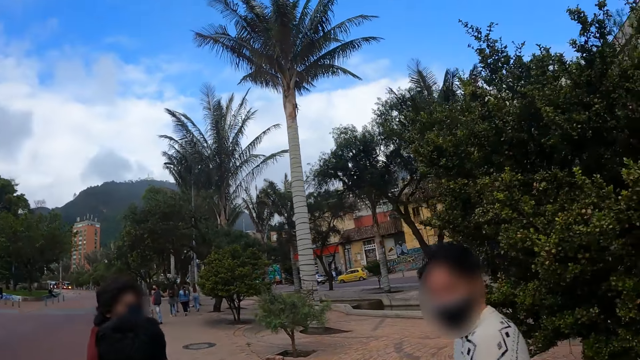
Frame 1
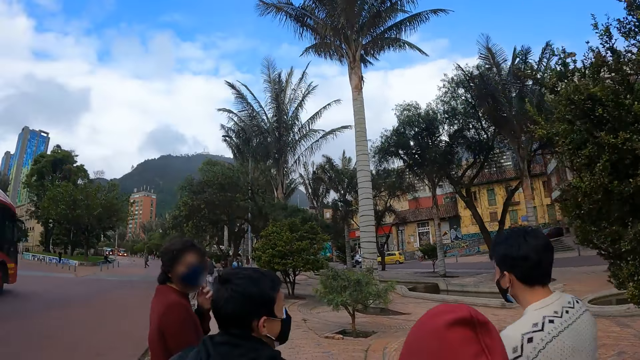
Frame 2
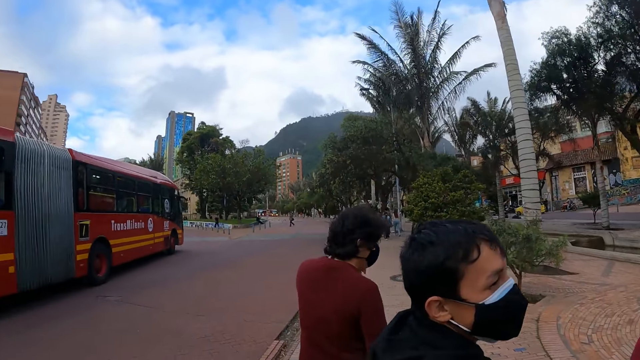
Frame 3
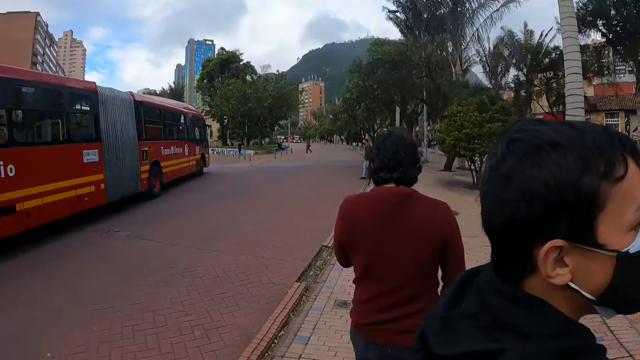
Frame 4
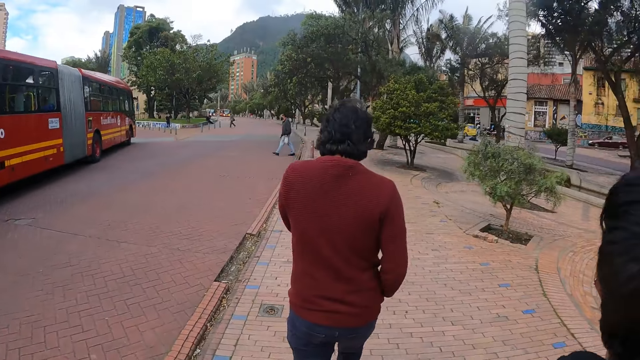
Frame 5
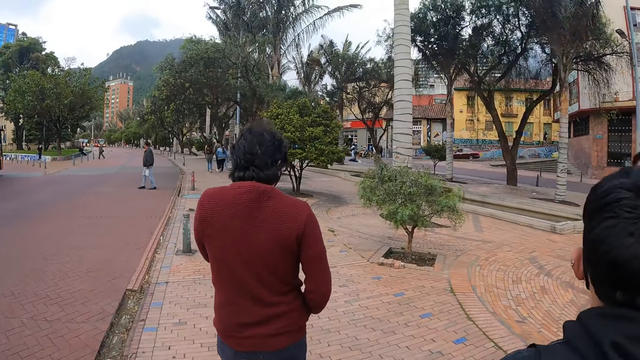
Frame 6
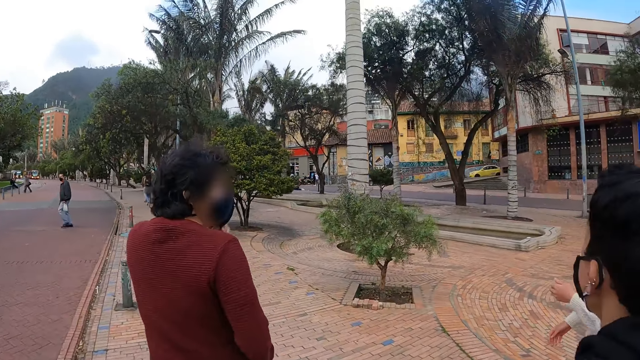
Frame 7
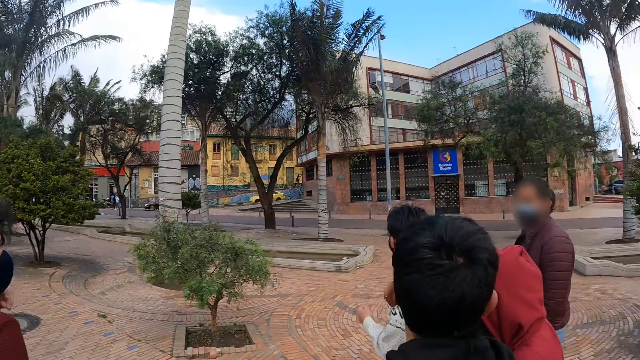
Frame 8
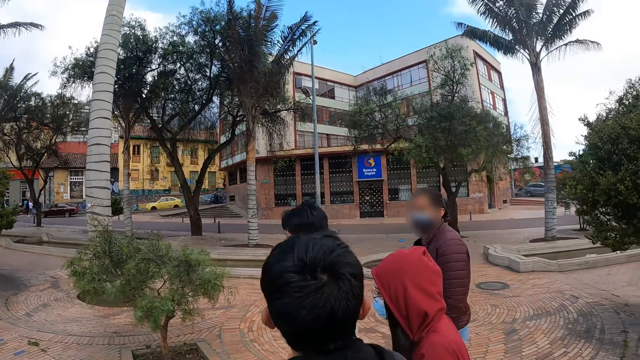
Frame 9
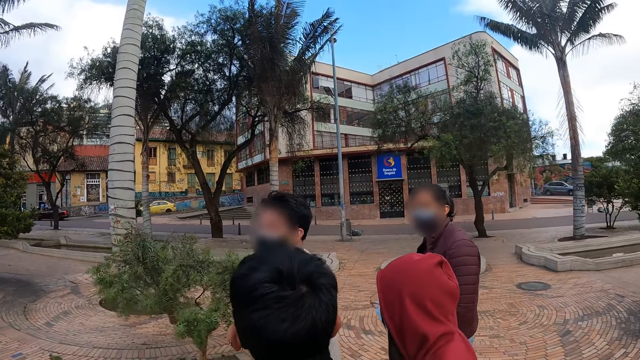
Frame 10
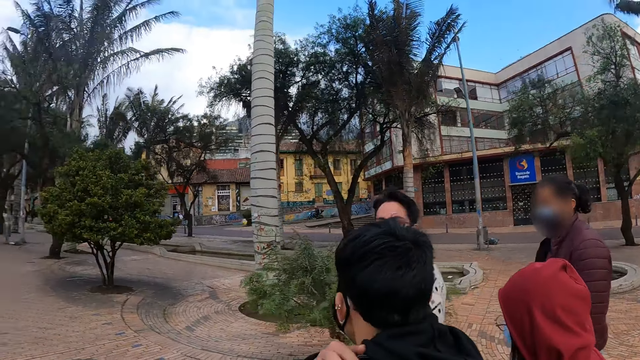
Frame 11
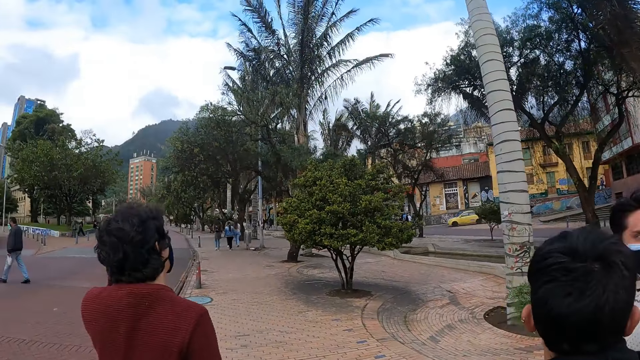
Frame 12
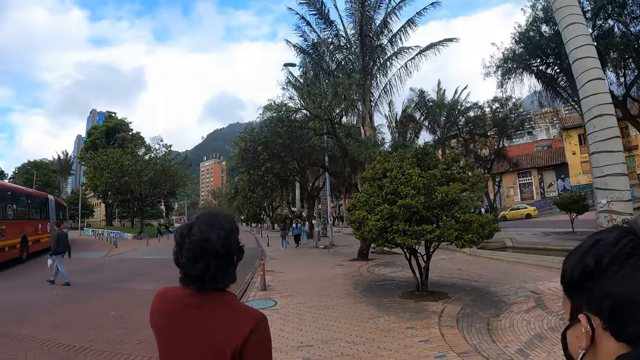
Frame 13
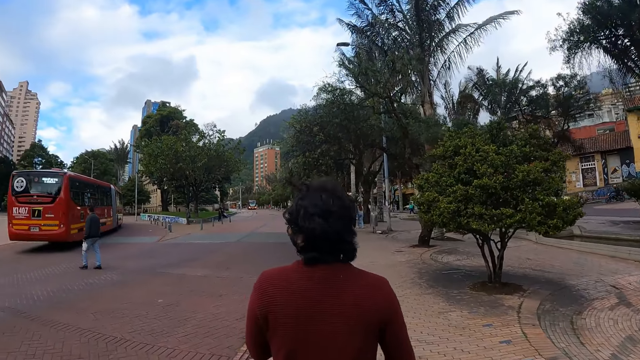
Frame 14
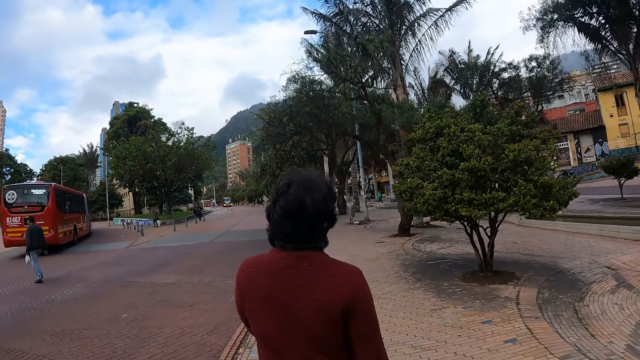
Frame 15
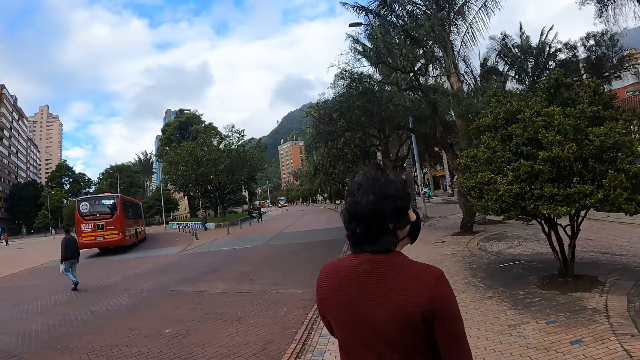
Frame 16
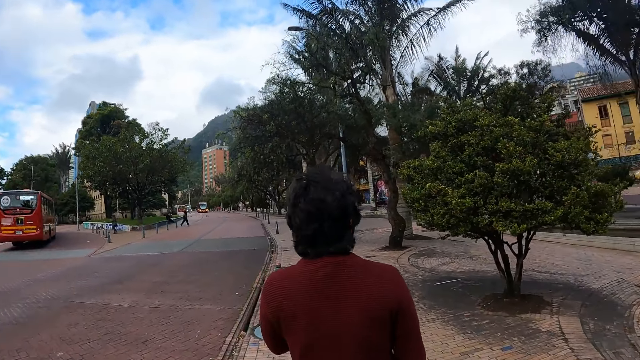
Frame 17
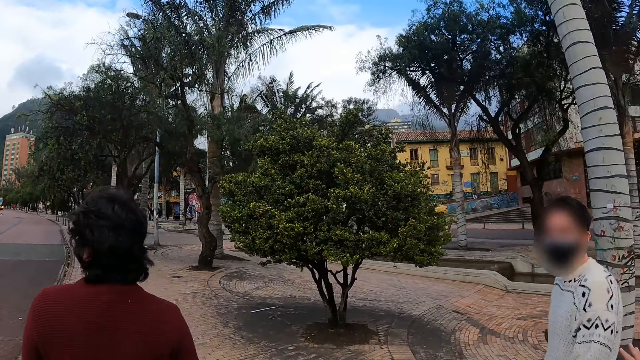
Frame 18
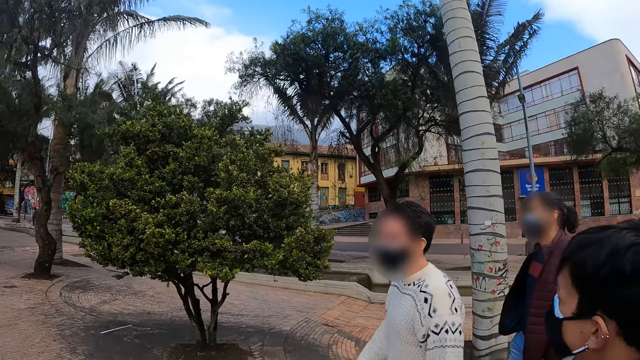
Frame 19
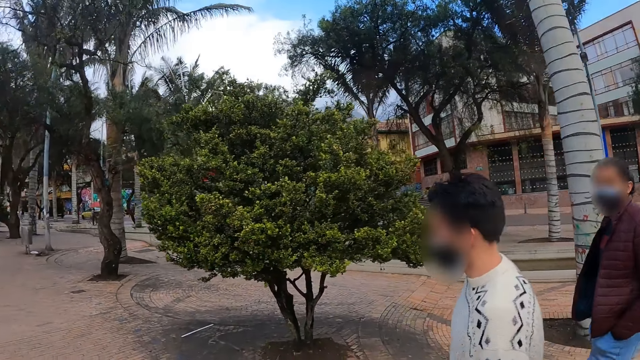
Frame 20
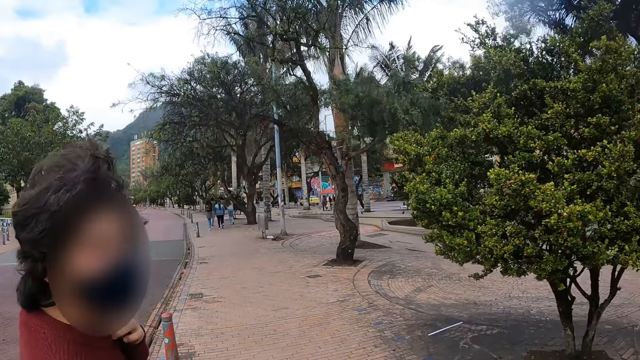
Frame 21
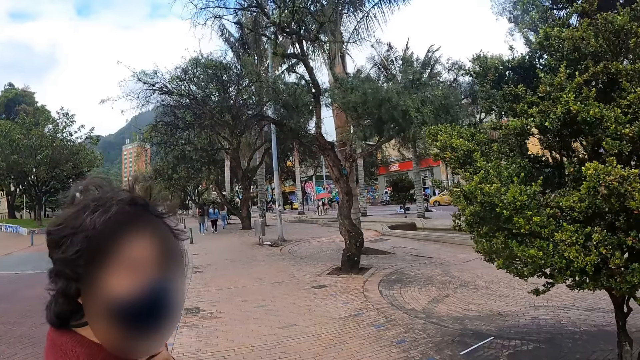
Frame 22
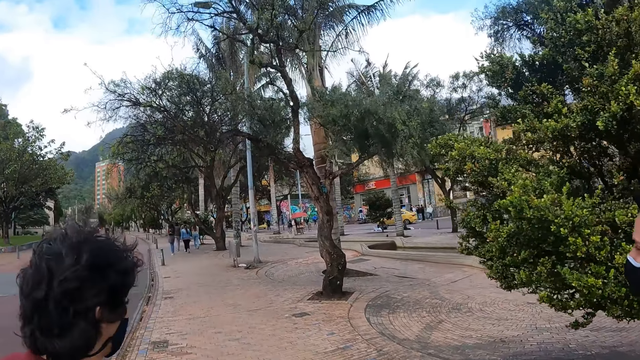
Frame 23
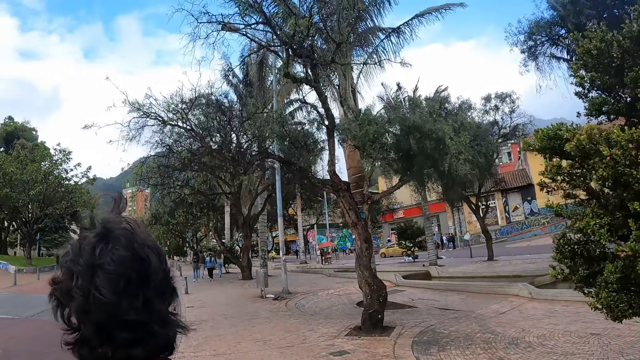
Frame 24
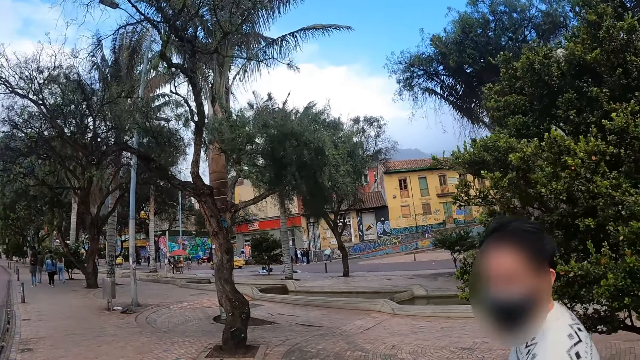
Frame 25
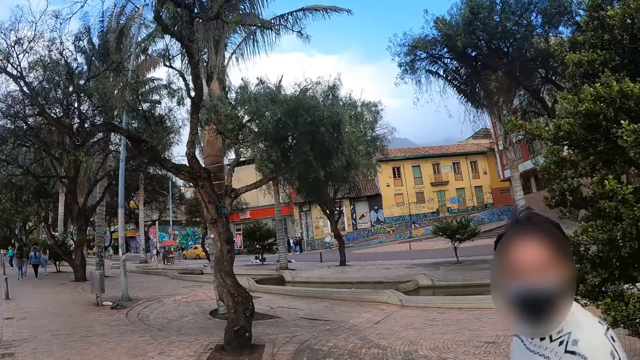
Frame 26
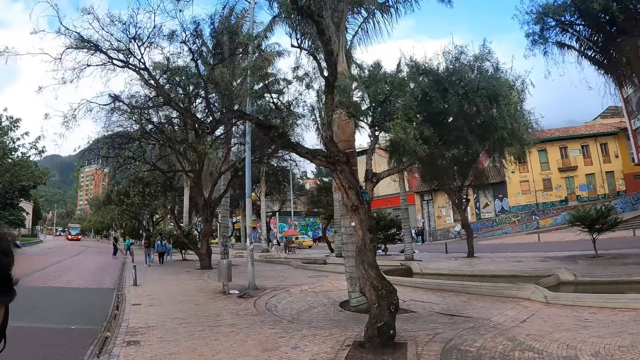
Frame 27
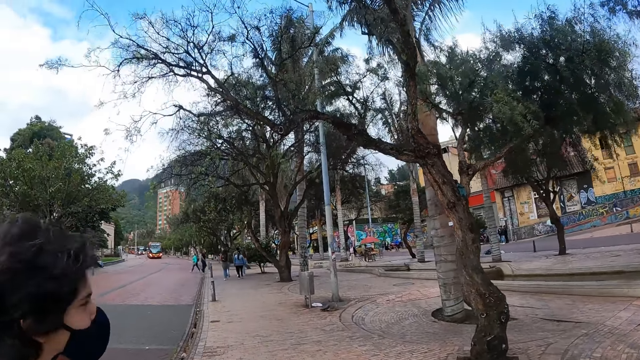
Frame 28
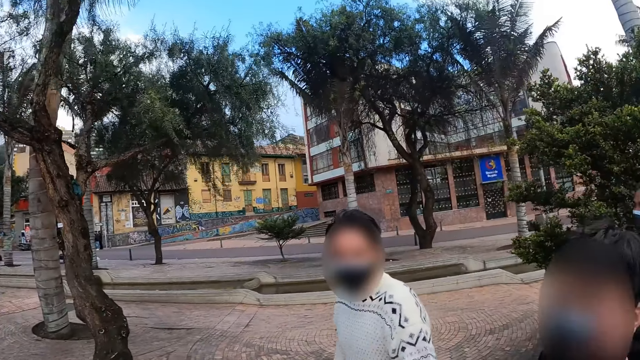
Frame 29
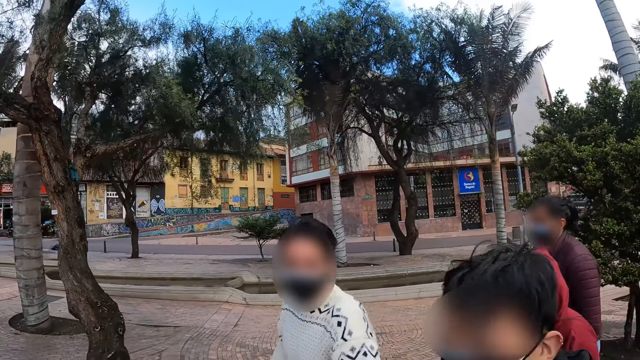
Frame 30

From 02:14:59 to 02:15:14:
The camera wearer looks around. They interact to a person.

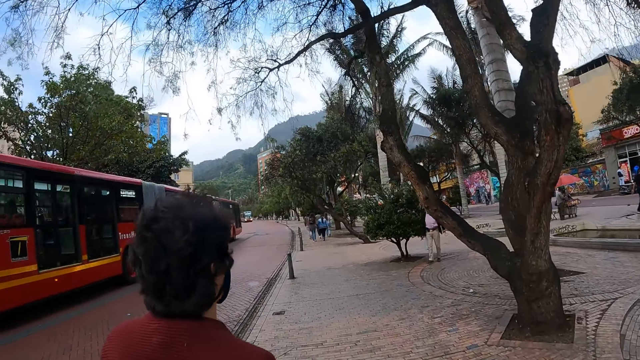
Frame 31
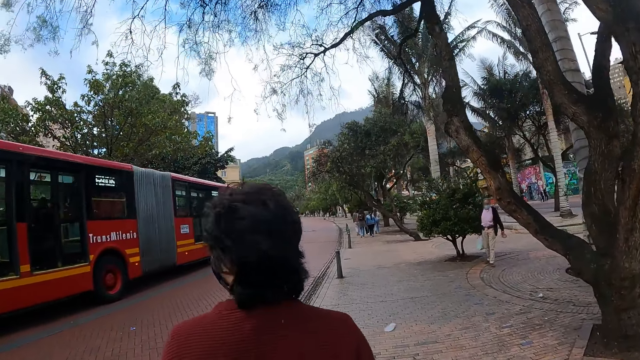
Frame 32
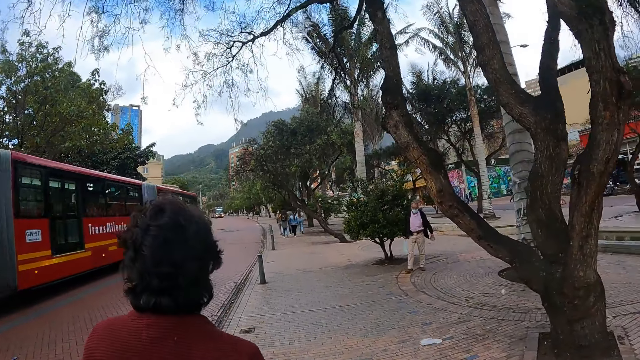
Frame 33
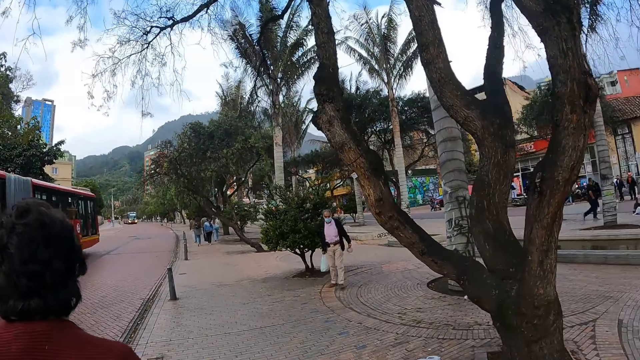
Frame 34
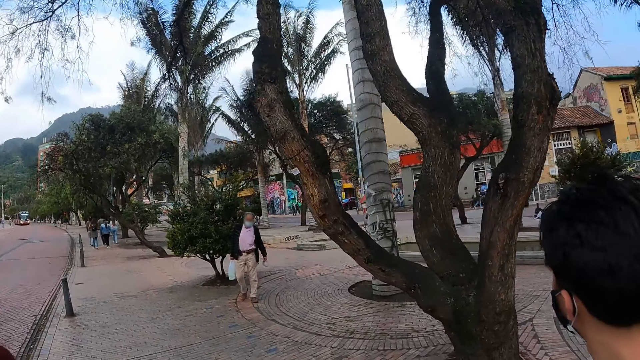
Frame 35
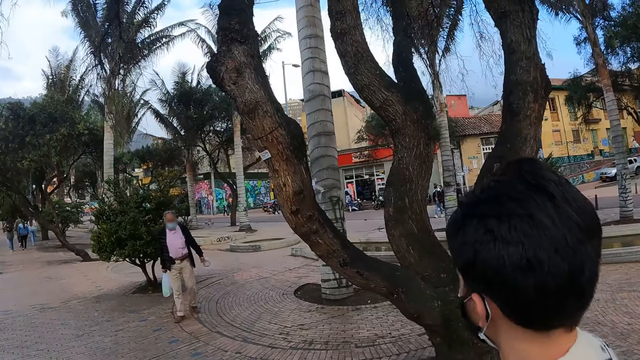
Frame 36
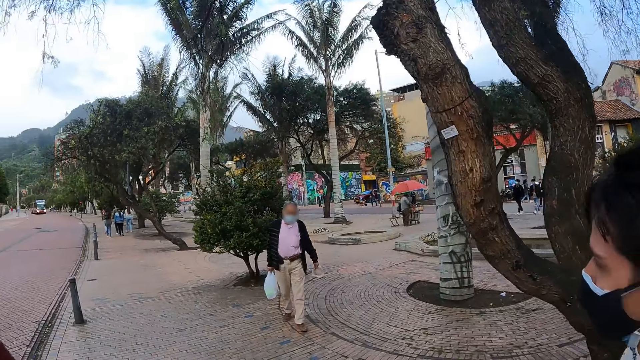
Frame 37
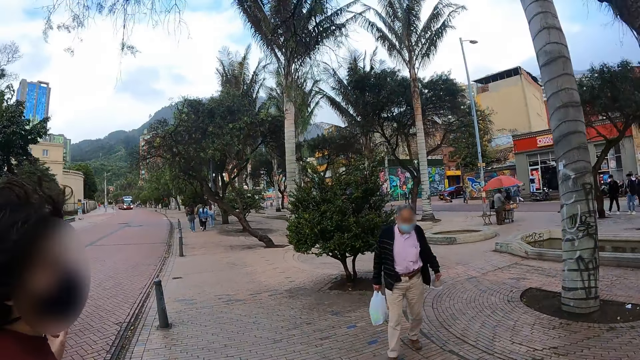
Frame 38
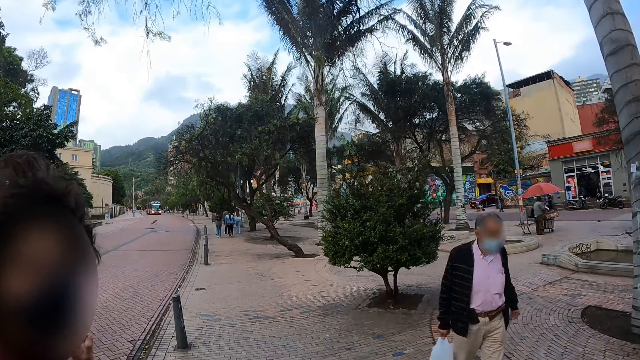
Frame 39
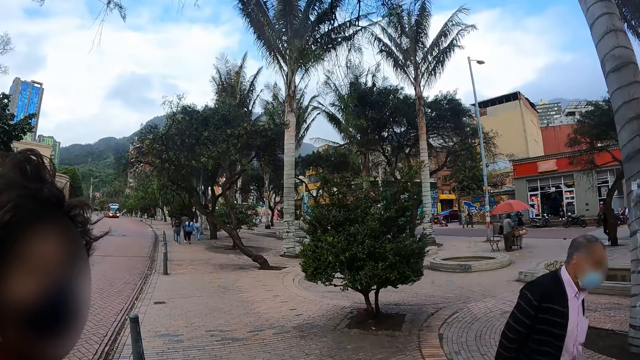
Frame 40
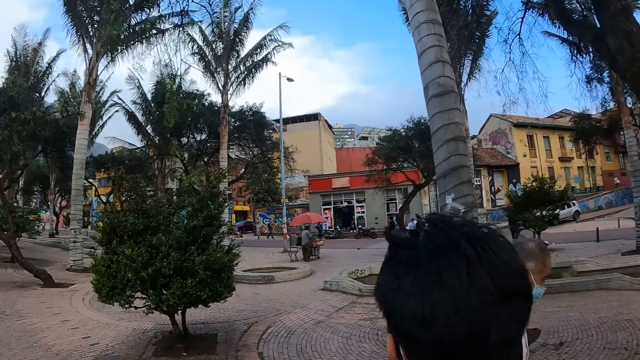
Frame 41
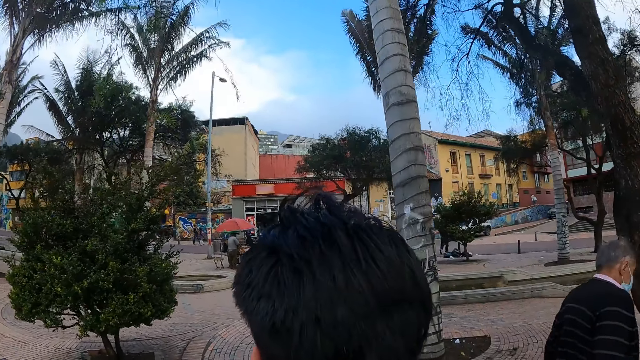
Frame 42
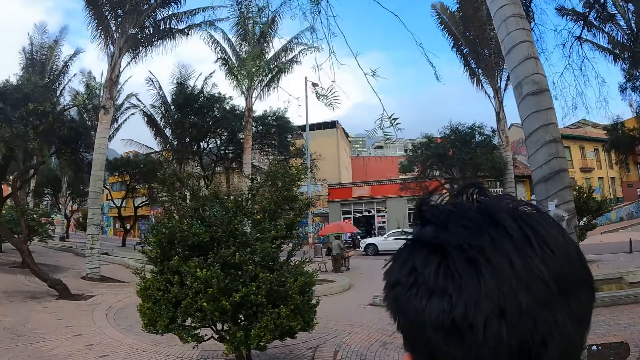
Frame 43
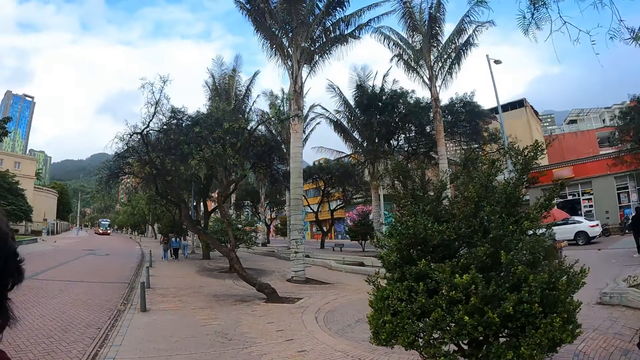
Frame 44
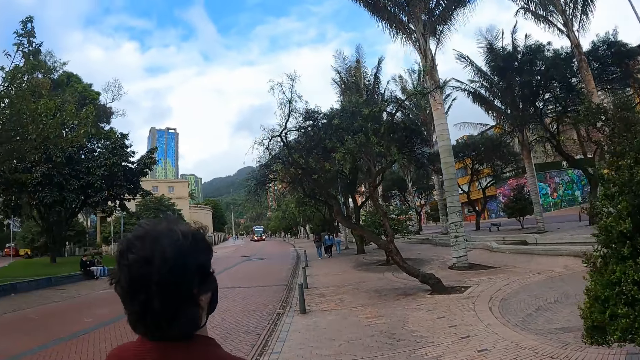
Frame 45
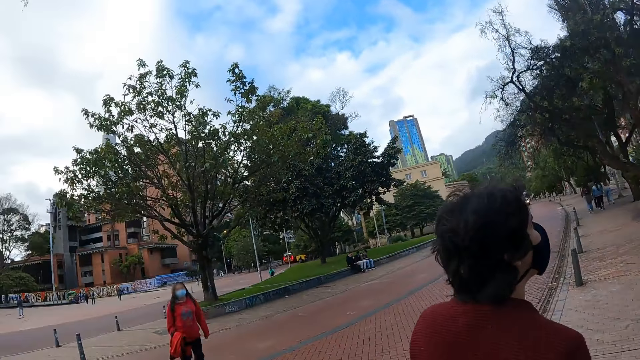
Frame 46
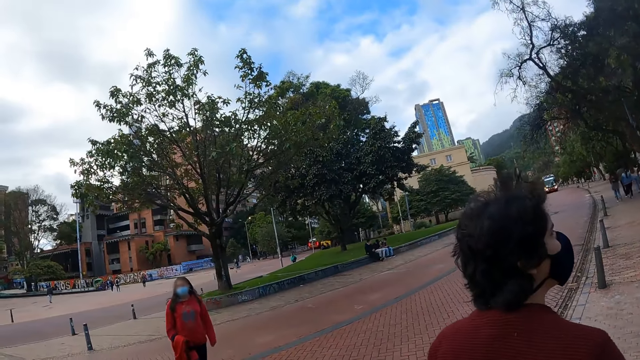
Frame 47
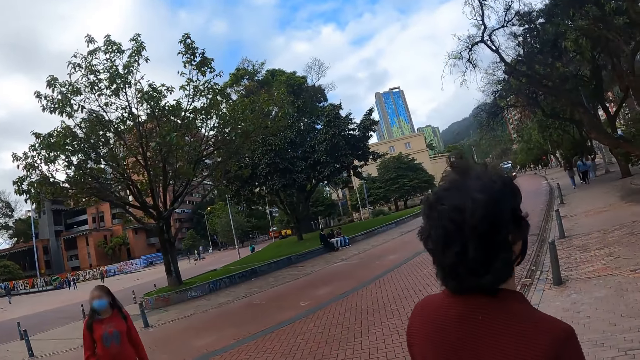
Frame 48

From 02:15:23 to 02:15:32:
A person carries the paper bag. The camera wearer looks around and walks along the sidewalk.
